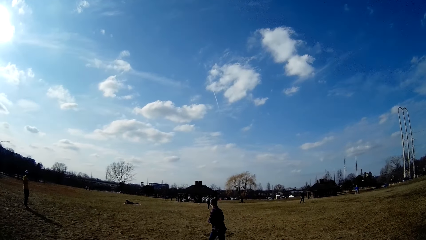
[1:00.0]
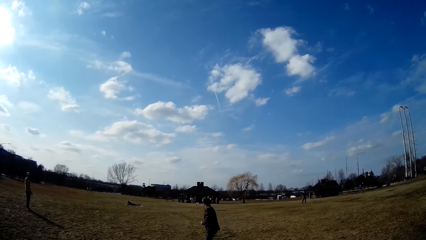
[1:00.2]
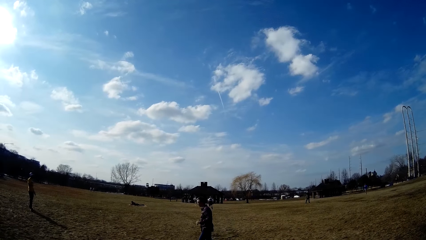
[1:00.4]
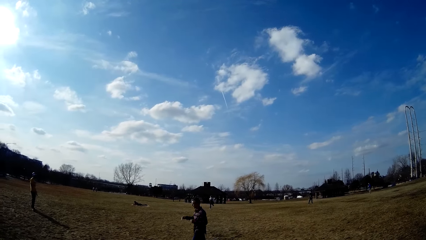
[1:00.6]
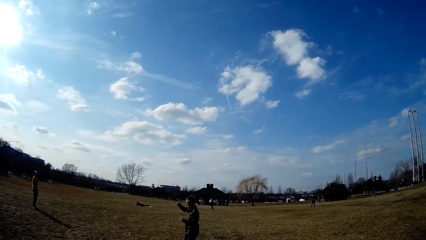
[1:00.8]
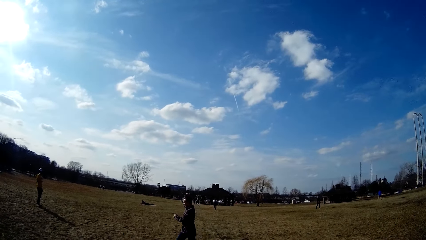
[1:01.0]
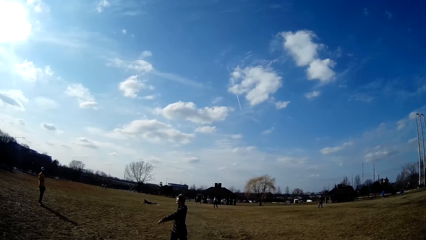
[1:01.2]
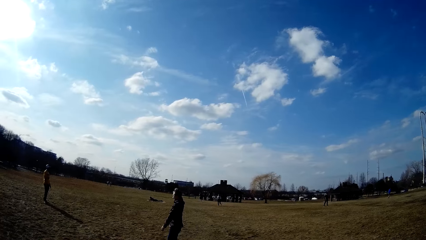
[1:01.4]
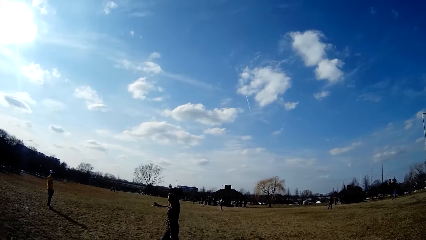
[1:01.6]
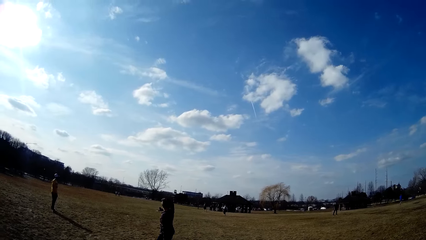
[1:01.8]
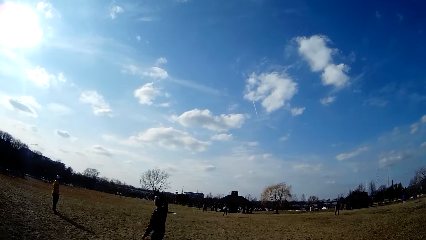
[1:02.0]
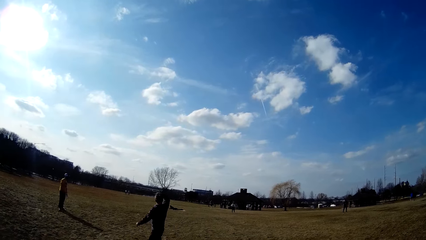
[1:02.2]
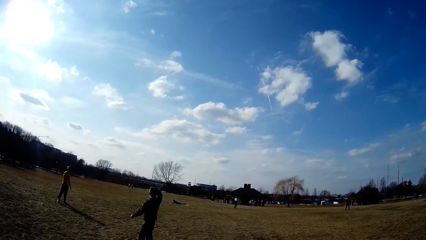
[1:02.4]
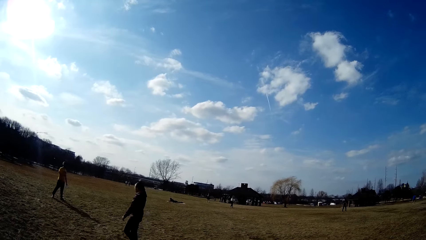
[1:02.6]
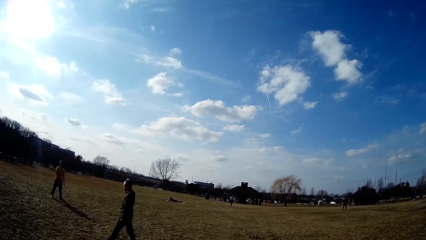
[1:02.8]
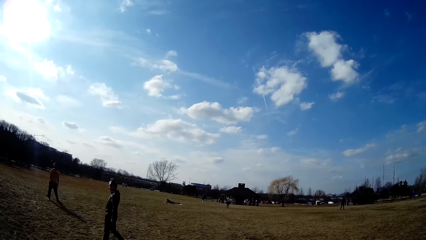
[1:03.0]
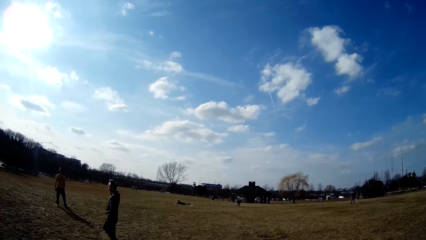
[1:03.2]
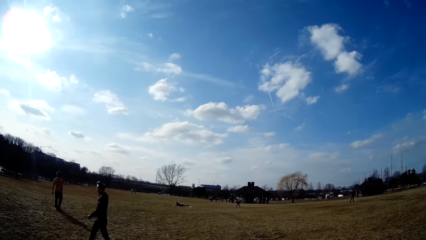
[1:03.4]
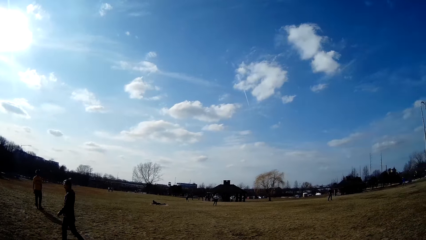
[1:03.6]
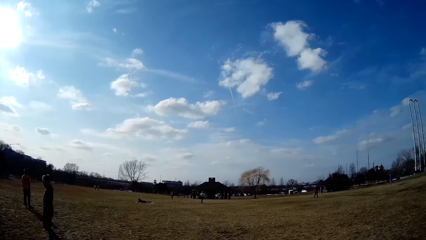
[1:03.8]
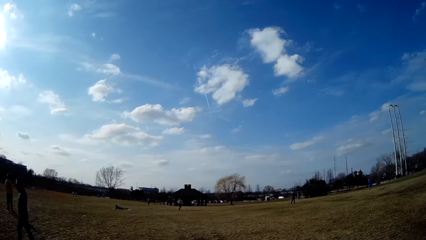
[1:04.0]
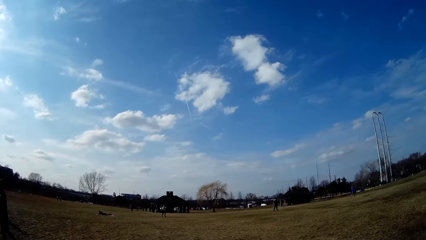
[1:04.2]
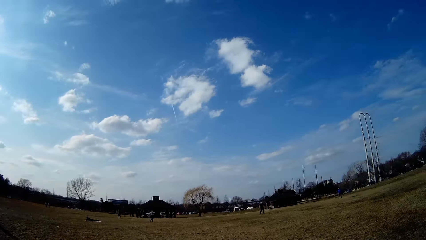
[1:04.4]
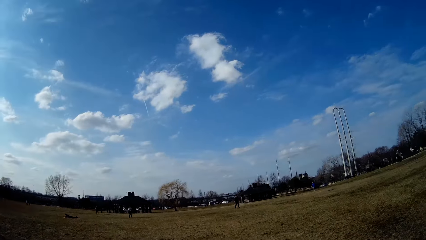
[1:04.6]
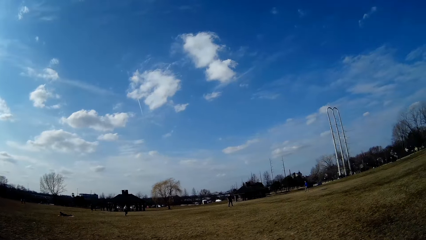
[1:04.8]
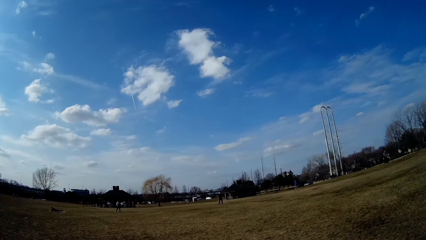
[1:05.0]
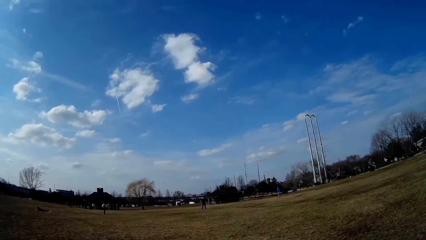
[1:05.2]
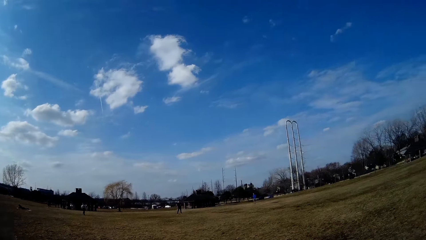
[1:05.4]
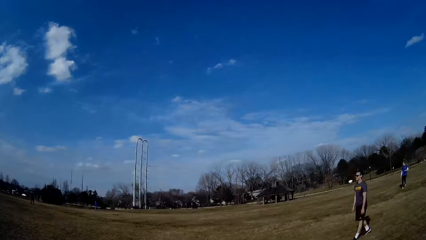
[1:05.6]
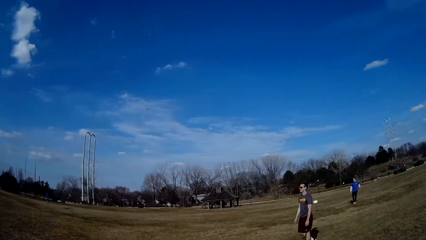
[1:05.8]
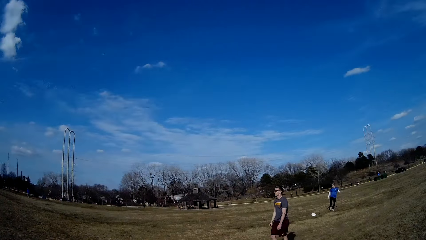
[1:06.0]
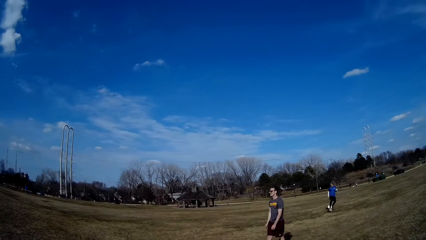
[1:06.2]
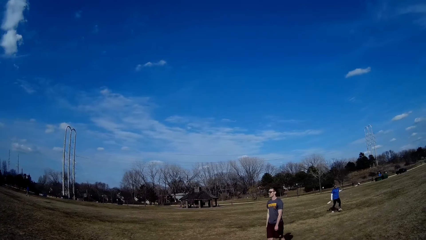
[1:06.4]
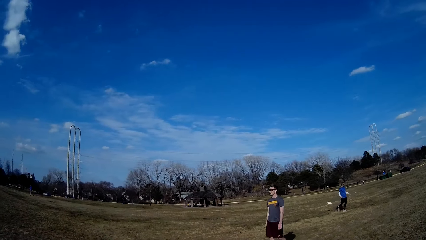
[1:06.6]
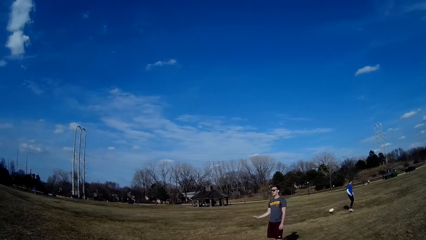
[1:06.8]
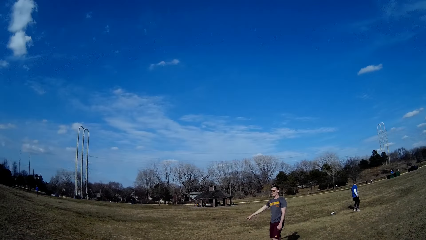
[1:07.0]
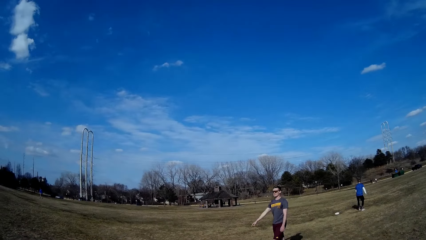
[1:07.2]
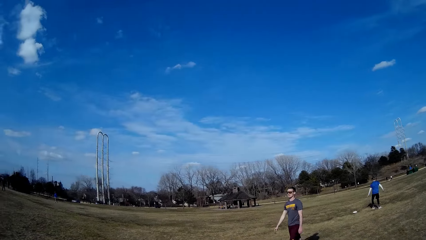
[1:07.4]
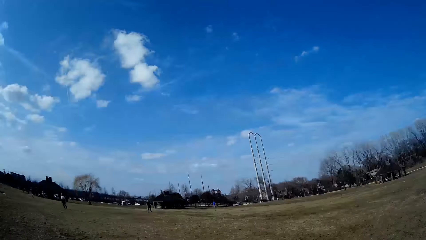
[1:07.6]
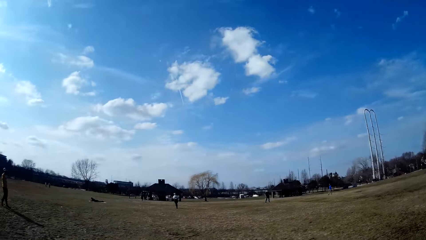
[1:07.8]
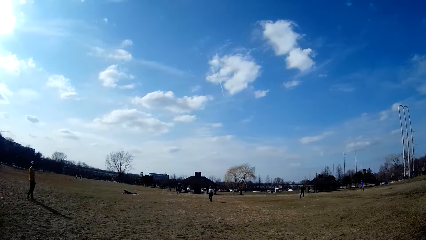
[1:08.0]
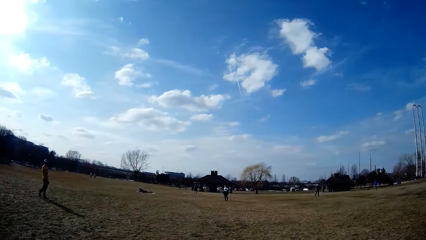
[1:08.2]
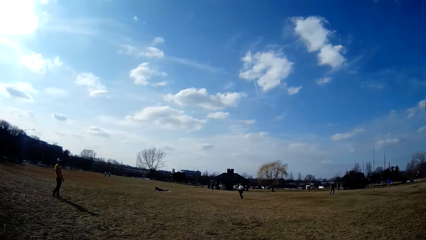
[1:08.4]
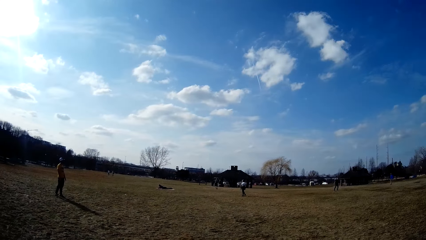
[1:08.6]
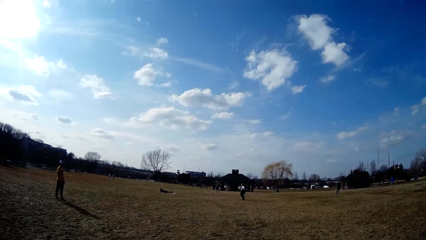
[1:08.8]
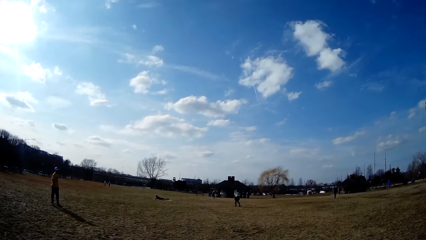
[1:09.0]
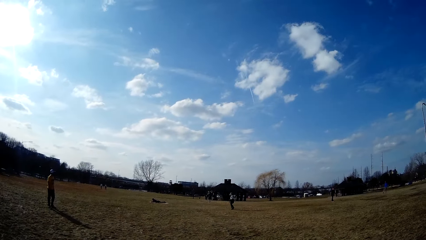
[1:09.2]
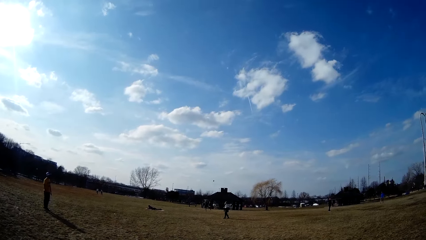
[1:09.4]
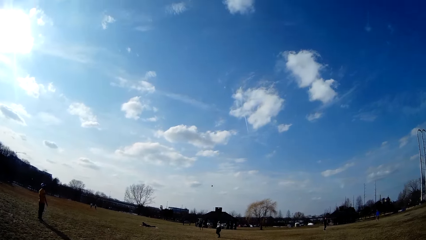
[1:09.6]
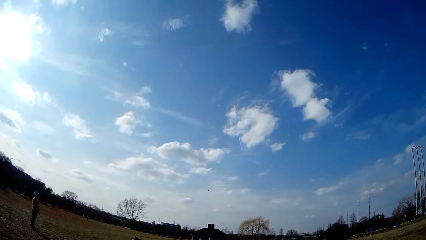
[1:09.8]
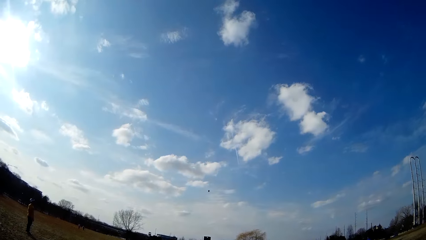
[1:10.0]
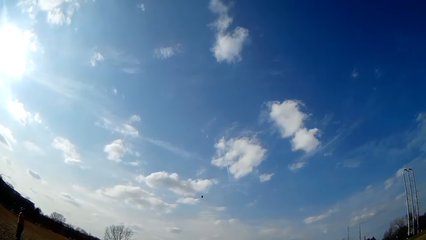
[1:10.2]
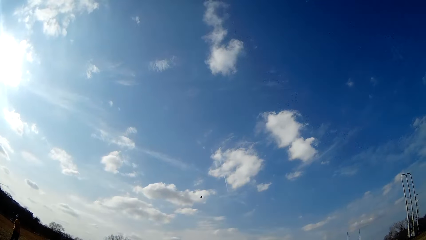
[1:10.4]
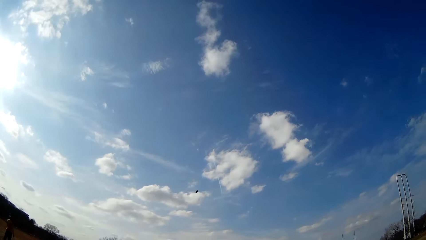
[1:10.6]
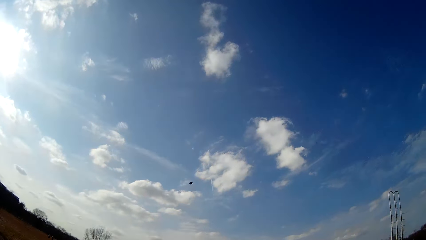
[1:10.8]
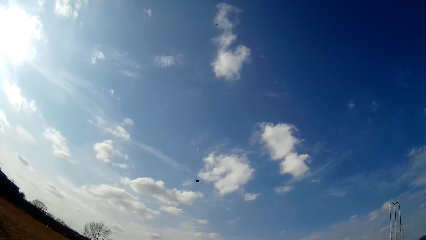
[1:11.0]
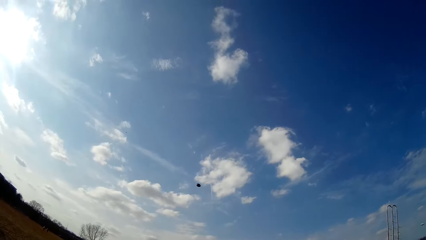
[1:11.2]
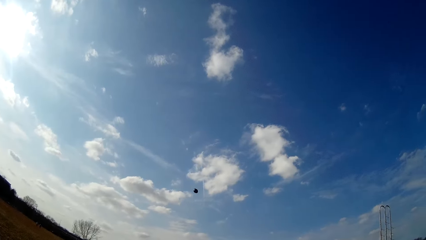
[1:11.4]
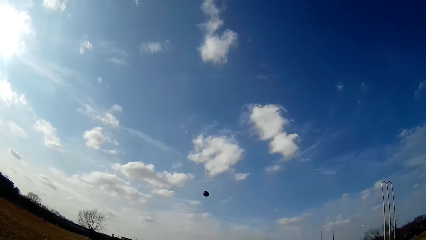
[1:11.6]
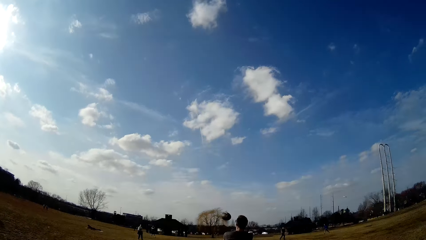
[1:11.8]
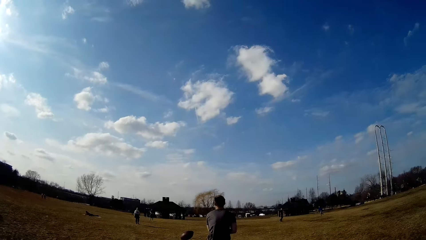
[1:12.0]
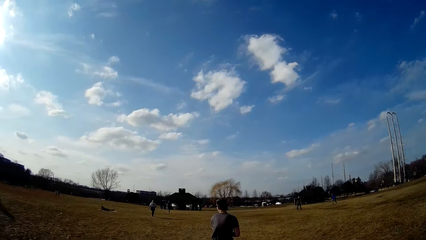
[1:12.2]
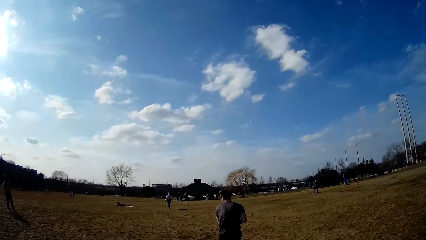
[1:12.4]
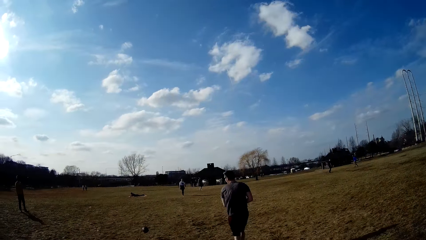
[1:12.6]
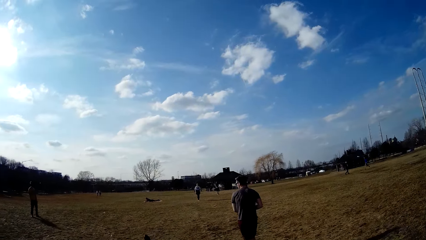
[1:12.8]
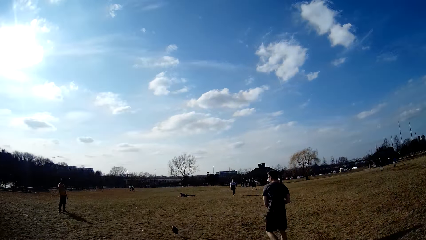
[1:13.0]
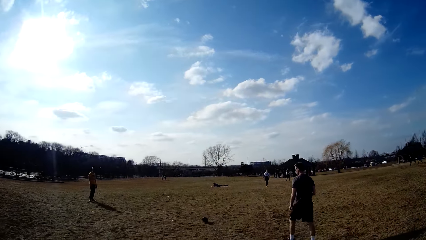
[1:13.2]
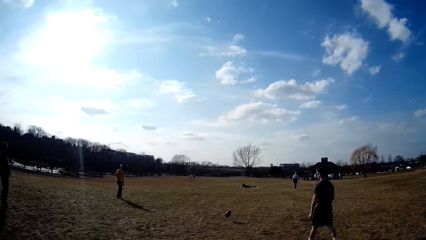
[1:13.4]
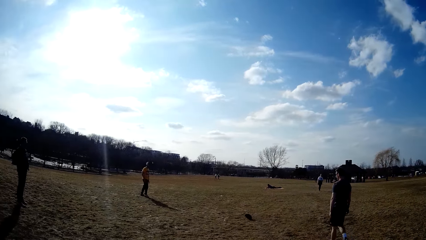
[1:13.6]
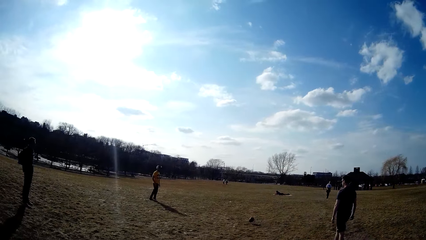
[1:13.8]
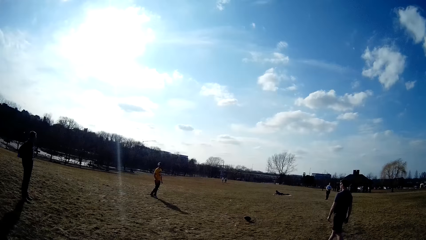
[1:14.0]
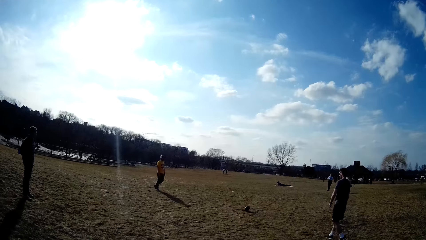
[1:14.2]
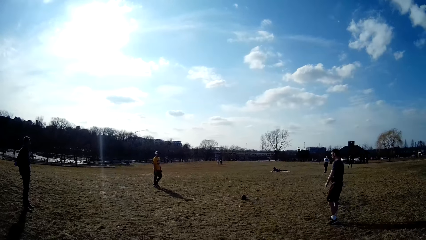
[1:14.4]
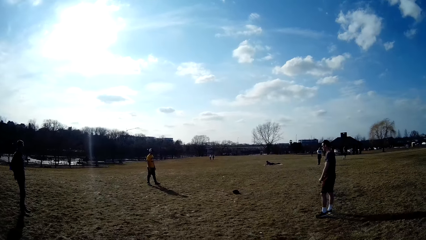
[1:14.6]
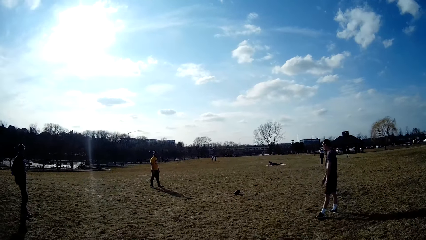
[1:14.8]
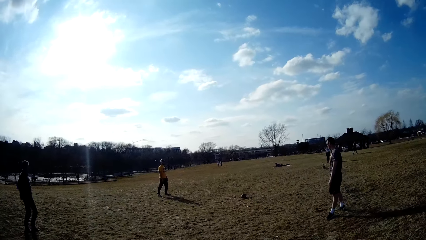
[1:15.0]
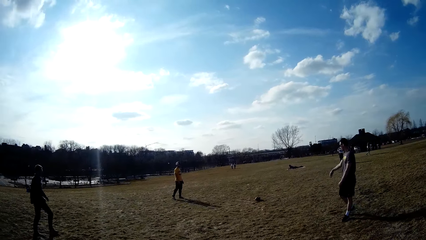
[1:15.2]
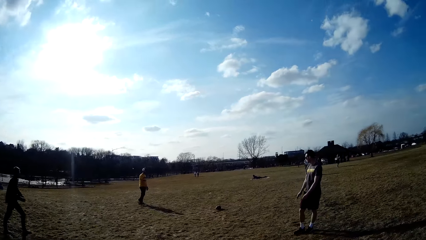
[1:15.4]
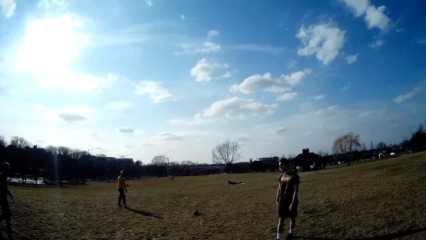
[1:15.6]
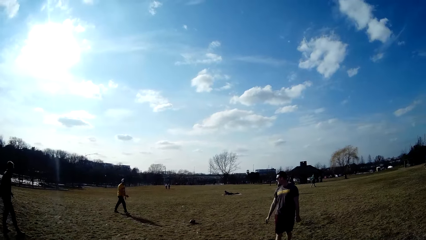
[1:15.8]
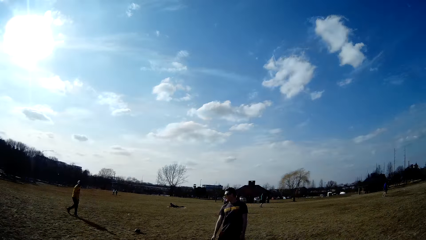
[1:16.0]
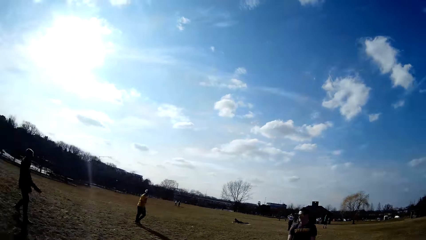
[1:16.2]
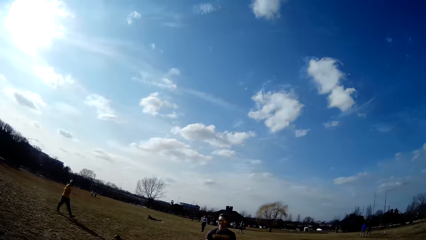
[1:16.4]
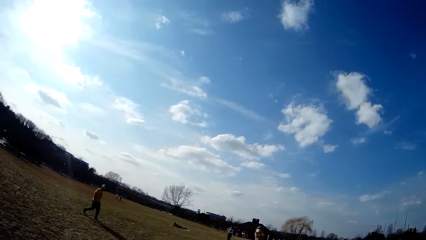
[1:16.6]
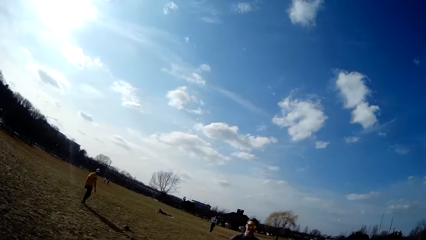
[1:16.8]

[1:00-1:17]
A man catches the spherical ball in the air. Another man catches the slate in the air. A third man traps the slate with his legs. The first man throws the spherical ball in the air. A fourth man makes for the spherical ball in the air.
